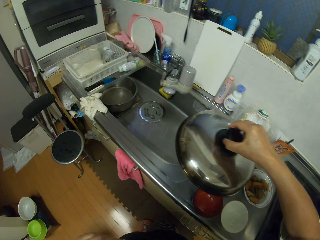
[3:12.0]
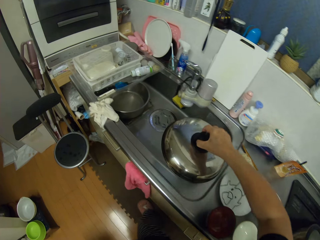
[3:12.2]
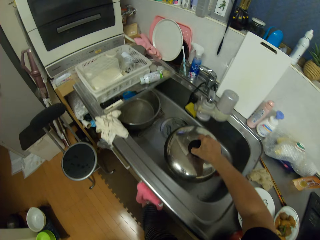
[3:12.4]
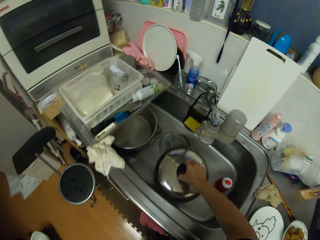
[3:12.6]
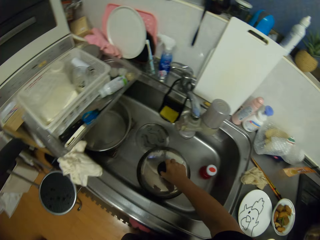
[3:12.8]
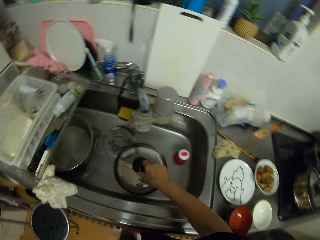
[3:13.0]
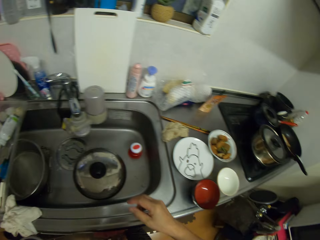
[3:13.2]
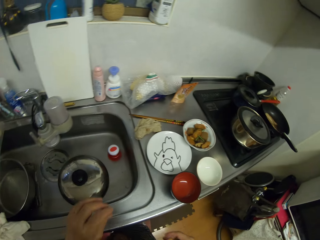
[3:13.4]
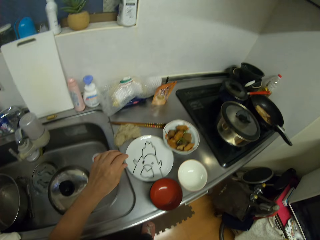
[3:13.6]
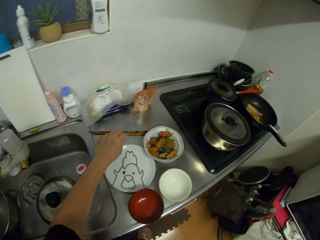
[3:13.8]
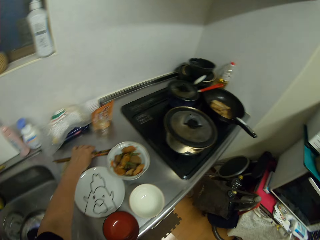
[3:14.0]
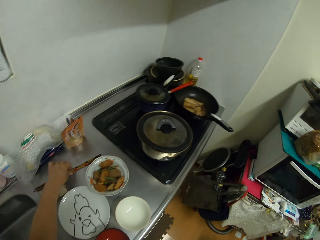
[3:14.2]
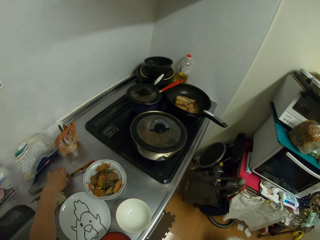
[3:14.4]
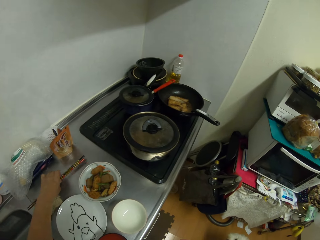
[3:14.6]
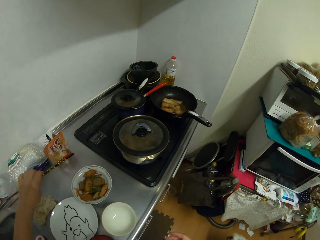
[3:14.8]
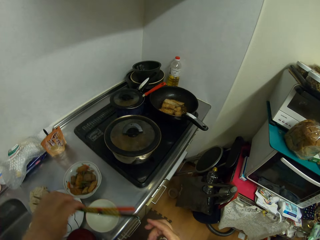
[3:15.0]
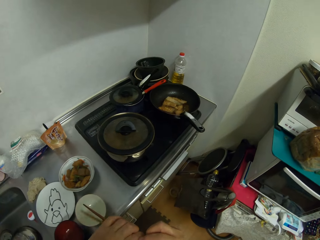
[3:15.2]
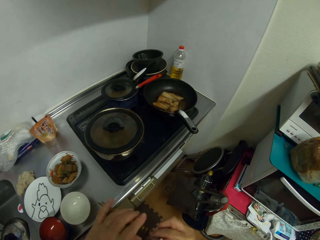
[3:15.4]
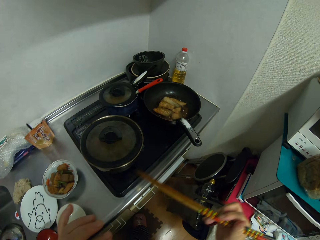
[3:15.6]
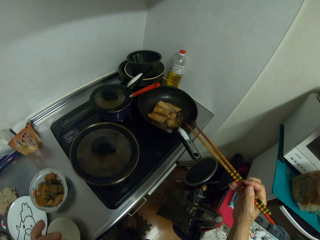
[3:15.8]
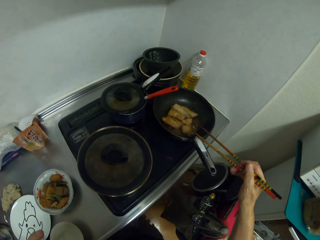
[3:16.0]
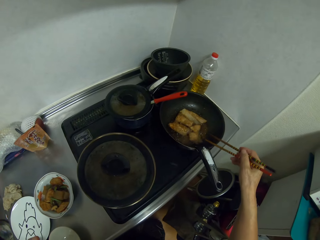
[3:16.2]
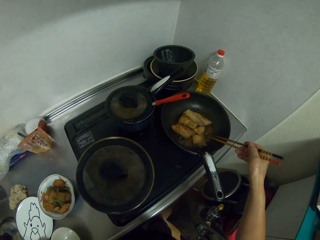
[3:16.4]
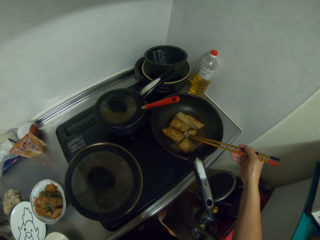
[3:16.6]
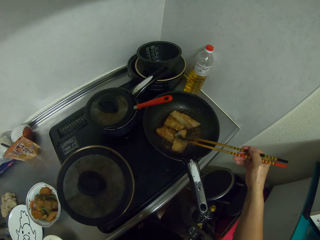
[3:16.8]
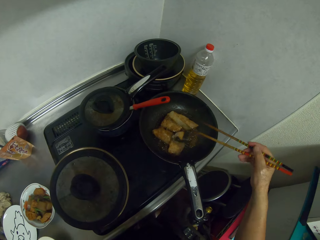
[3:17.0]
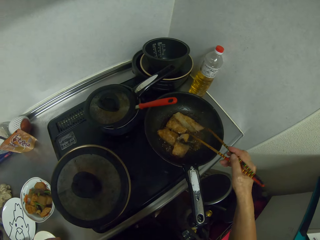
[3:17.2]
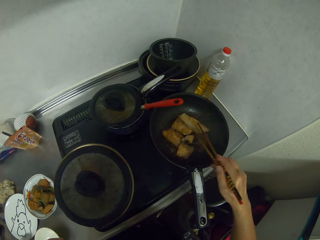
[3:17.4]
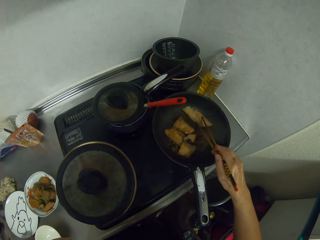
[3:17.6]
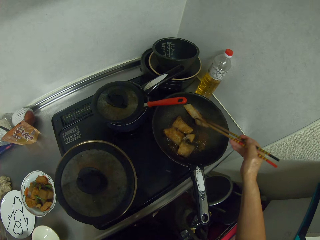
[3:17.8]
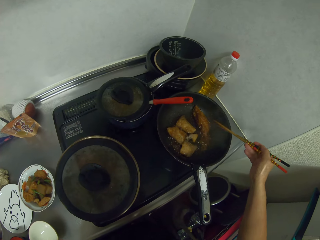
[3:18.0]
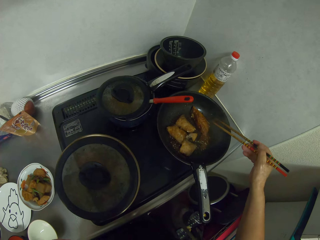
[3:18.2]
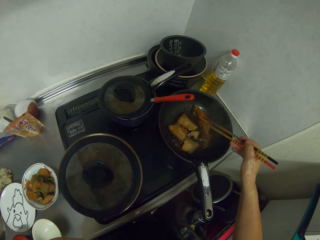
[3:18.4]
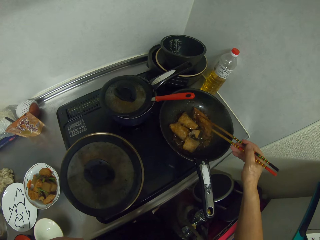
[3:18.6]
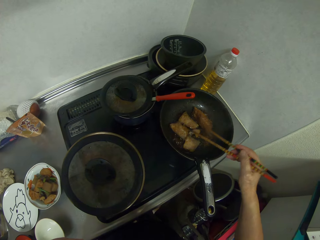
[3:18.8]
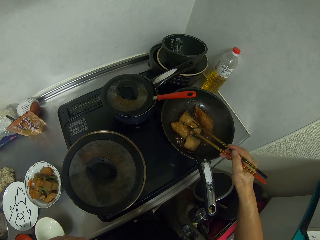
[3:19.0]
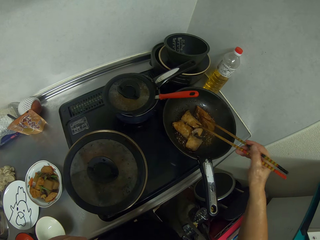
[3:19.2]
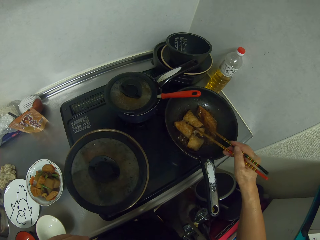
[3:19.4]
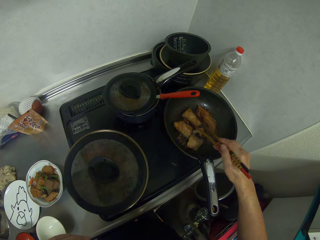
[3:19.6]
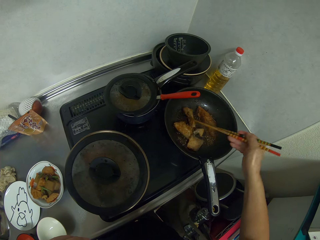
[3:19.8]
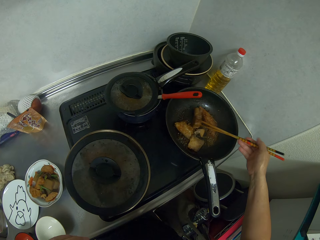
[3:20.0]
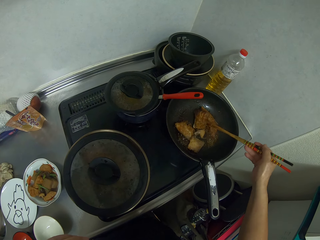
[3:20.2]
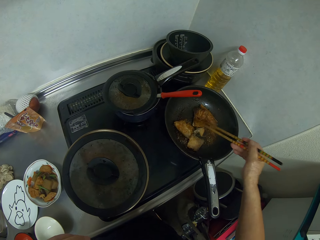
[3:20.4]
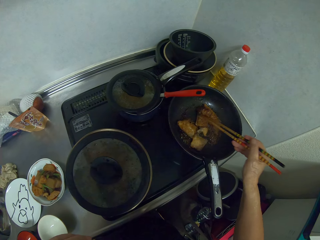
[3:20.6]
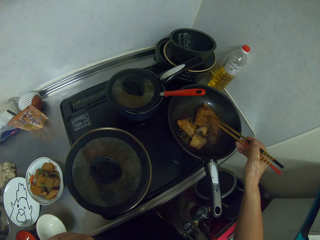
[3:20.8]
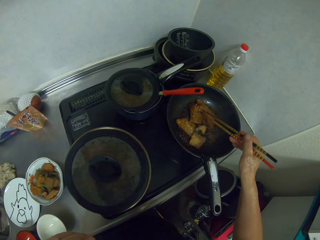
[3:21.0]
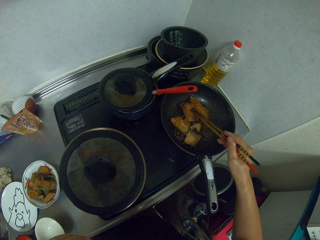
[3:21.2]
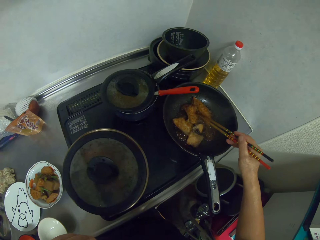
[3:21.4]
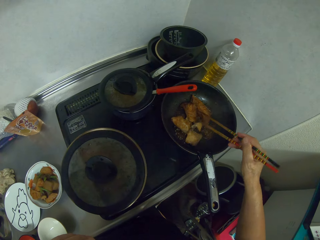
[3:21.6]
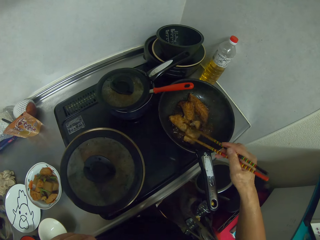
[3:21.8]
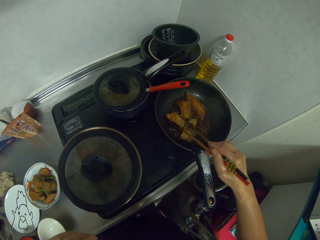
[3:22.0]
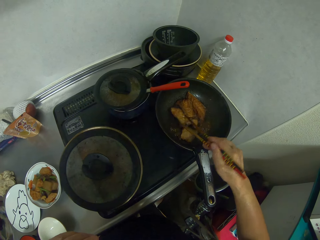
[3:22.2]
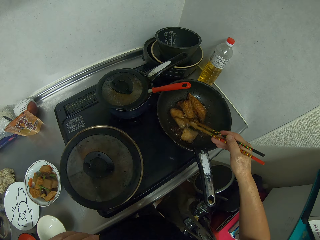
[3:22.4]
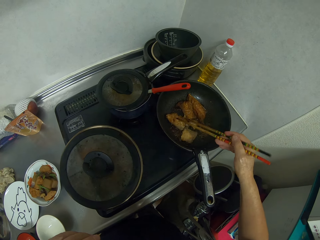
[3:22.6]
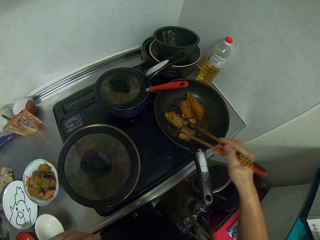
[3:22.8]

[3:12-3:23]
The camera wearer puts the lid in the sink. They pick up the chopsticks. They stir the food with the chopsticks.

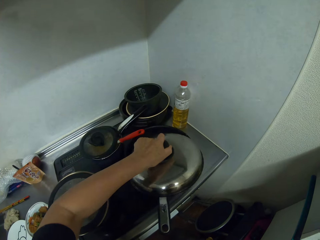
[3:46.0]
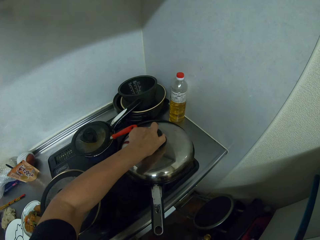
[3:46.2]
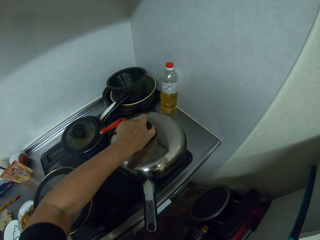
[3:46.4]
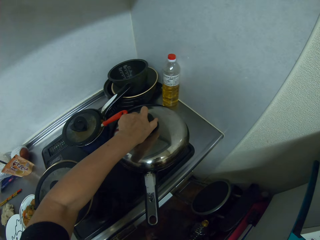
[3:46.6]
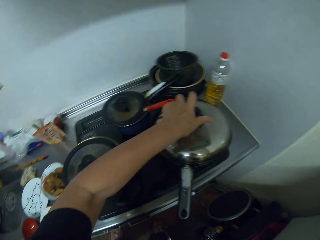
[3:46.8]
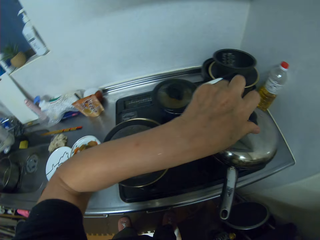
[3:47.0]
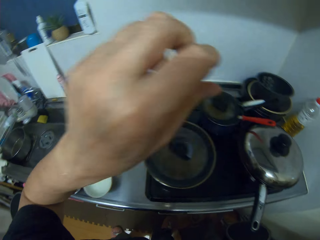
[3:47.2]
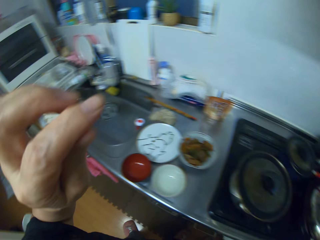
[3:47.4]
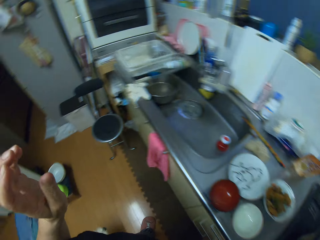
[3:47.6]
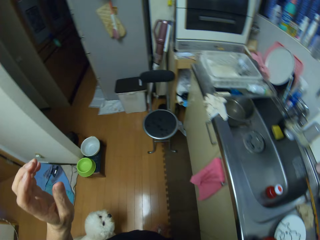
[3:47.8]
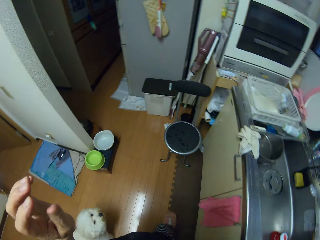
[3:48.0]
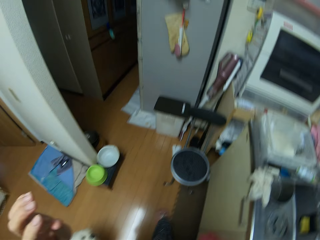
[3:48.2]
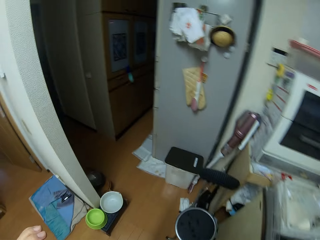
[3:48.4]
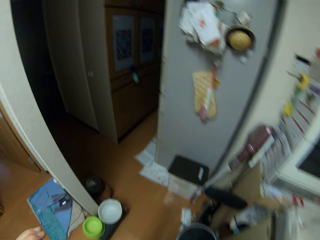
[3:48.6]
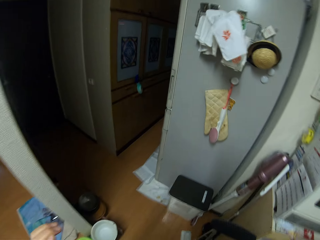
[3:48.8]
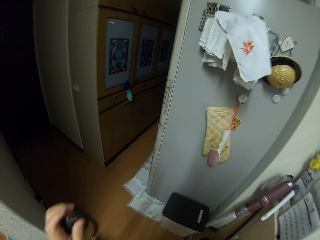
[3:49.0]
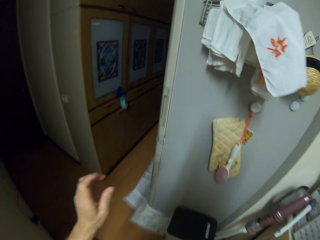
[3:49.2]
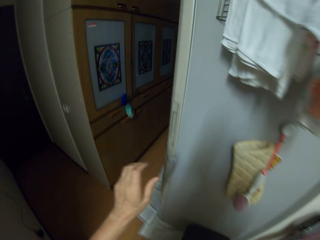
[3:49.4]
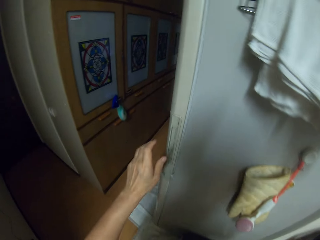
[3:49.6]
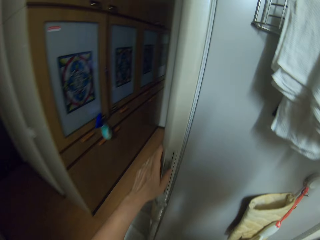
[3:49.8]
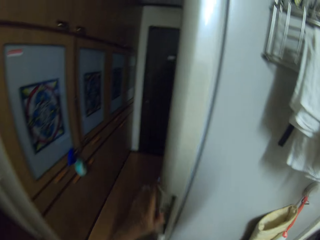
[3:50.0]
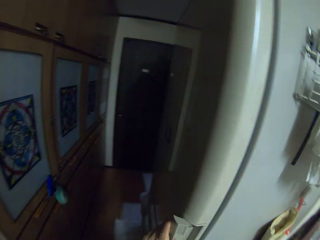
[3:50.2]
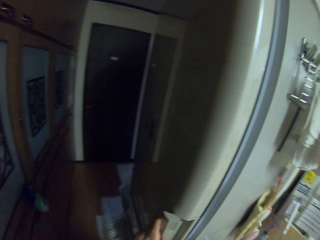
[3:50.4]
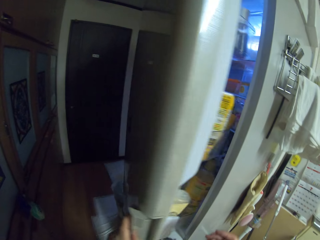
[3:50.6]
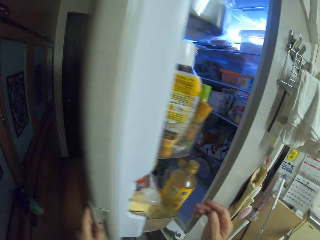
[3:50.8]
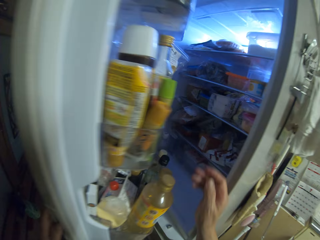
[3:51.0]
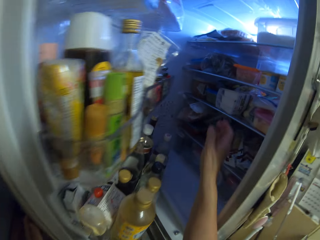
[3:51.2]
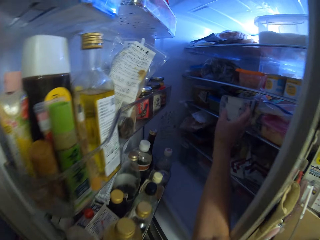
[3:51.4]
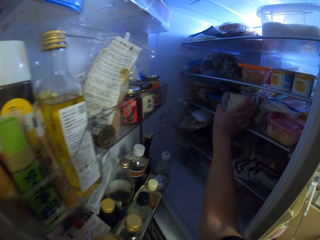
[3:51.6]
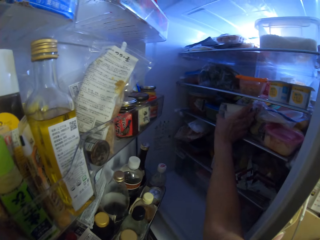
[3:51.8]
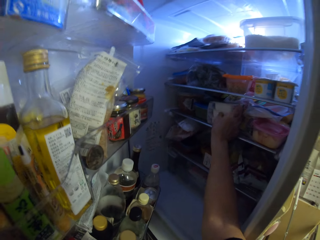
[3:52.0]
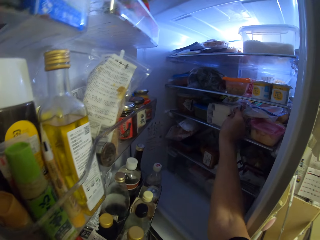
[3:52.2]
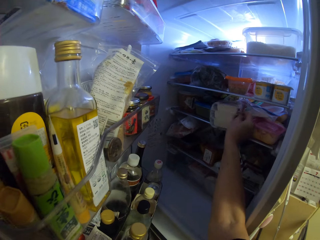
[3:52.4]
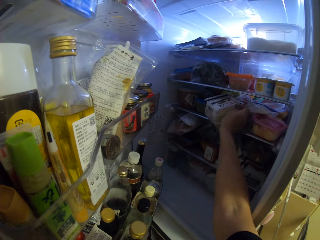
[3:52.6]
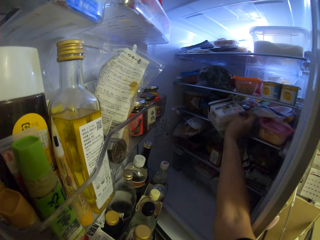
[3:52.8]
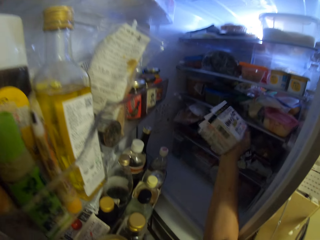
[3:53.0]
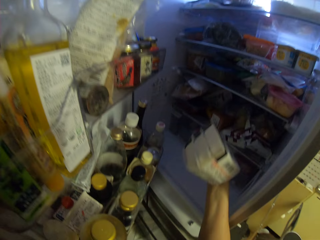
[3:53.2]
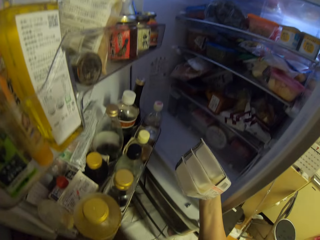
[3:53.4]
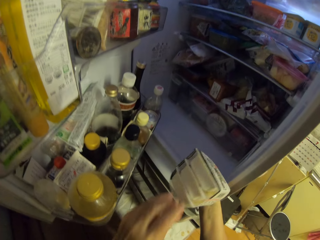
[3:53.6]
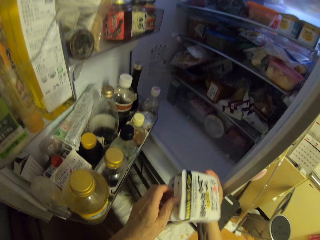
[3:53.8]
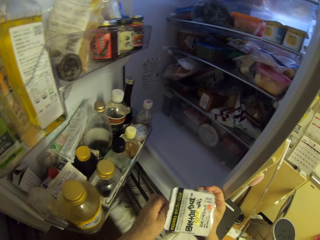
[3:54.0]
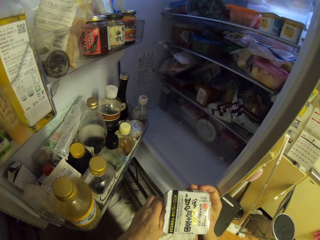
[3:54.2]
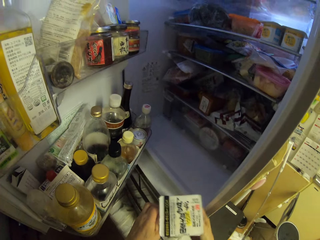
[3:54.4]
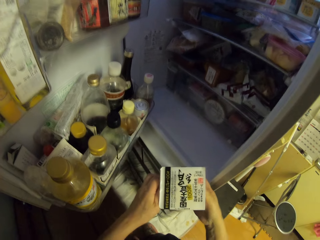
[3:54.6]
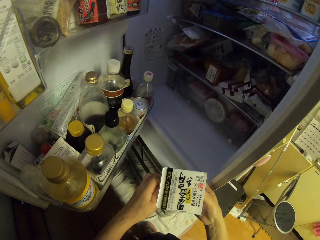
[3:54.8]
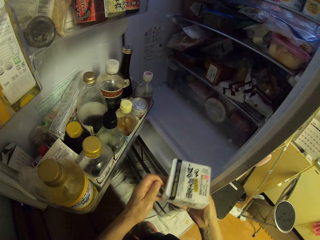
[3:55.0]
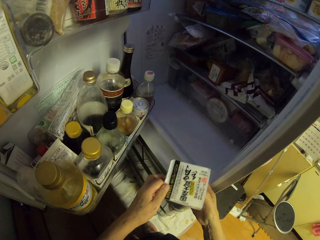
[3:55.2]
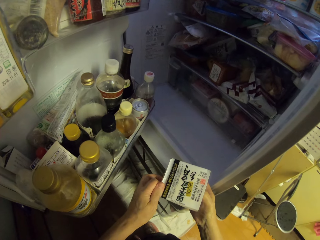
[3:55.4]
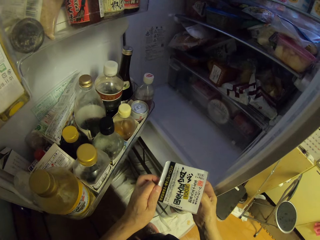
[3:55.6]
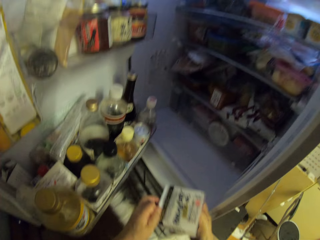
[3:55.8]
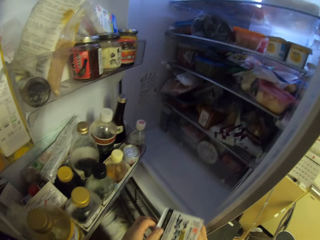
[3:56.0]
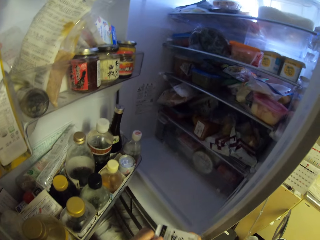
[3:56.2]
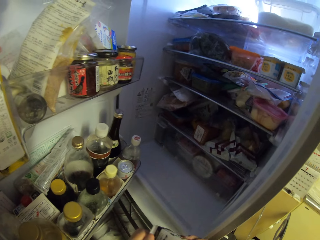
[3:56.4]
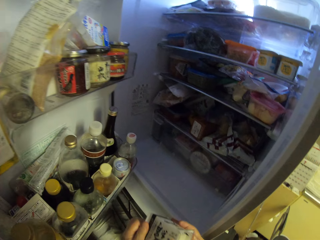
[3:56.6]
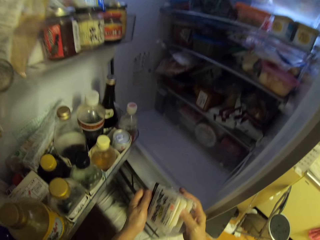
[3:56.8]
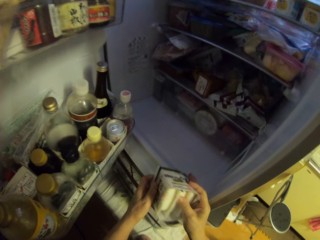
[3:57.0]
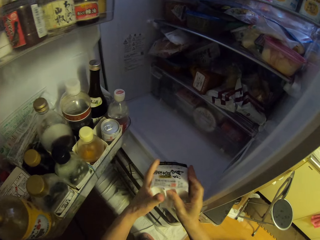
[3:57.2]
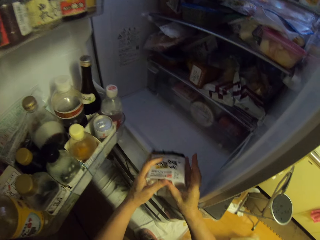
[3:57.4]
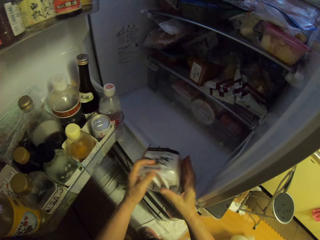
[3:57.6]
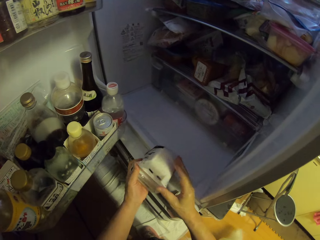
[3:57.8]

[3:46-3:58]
The camera wearer covers the cooking pot with a lid. They walk around the room. They open the fridge. They pick the packets from the fridge.
